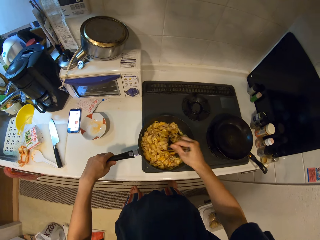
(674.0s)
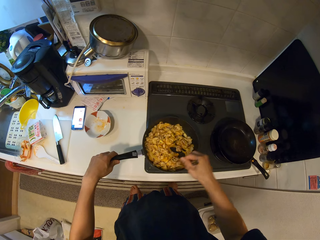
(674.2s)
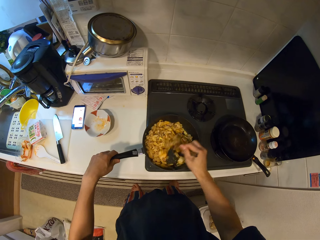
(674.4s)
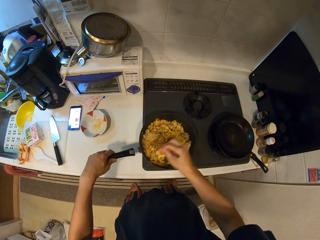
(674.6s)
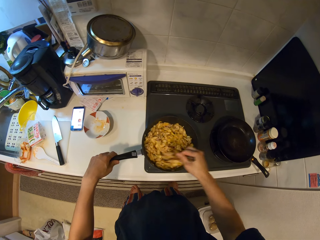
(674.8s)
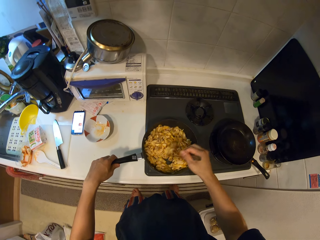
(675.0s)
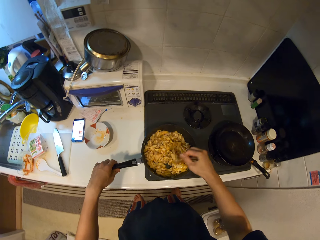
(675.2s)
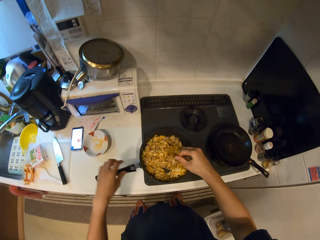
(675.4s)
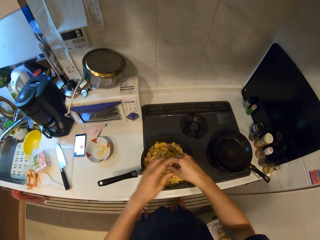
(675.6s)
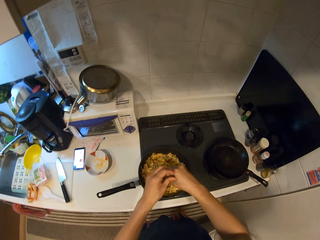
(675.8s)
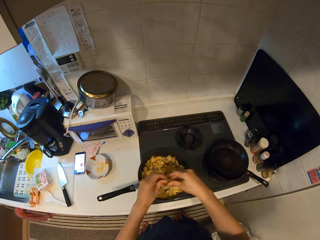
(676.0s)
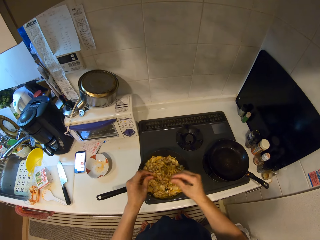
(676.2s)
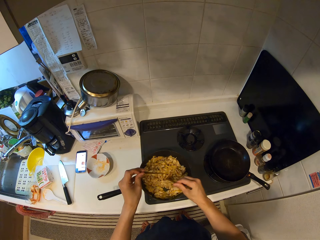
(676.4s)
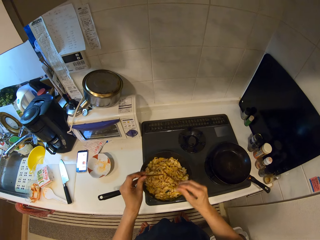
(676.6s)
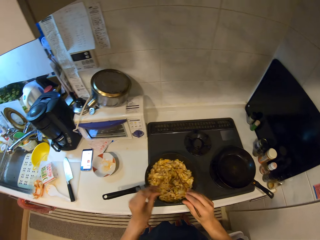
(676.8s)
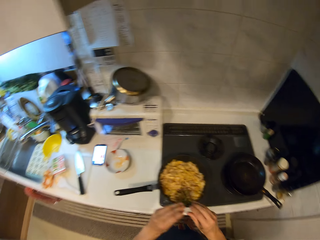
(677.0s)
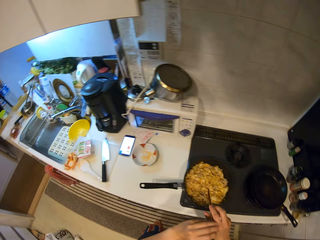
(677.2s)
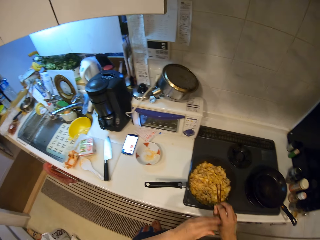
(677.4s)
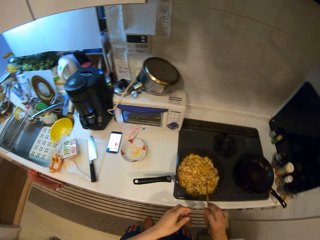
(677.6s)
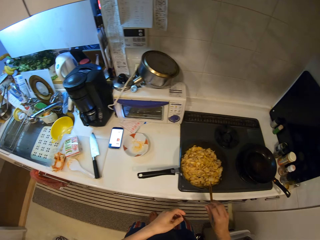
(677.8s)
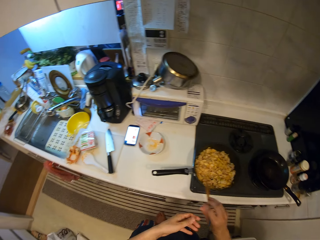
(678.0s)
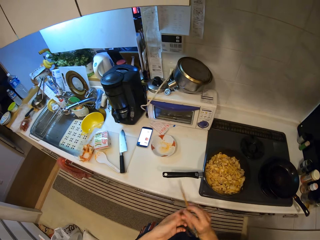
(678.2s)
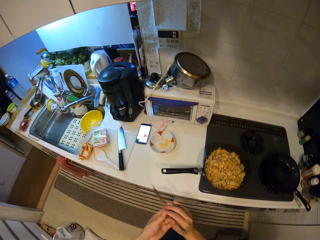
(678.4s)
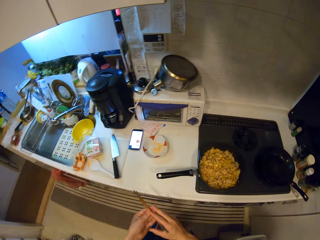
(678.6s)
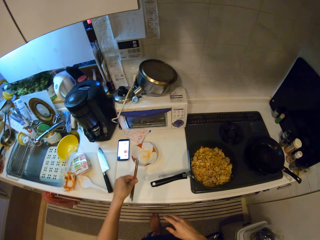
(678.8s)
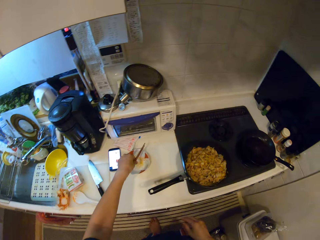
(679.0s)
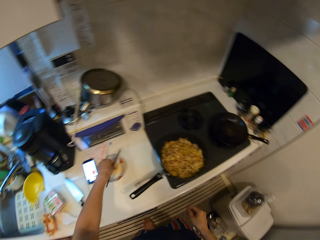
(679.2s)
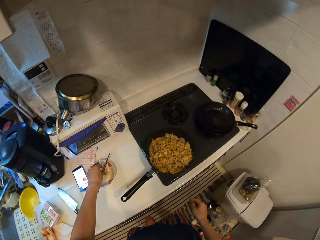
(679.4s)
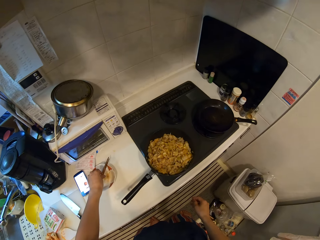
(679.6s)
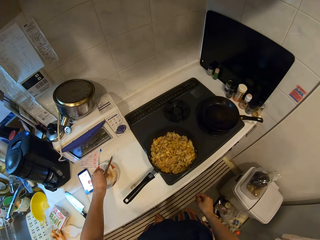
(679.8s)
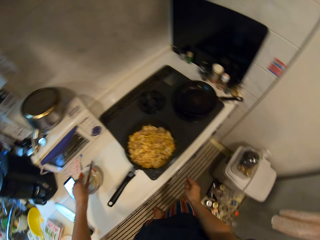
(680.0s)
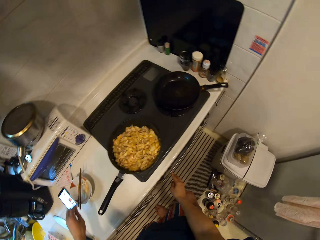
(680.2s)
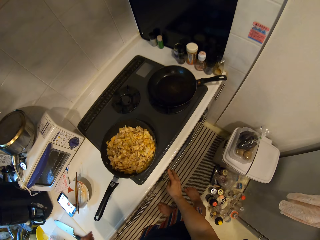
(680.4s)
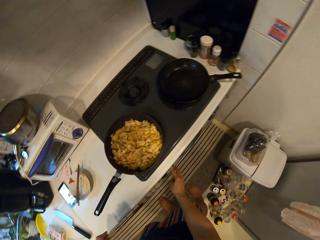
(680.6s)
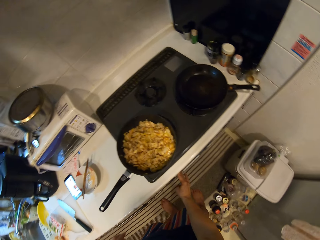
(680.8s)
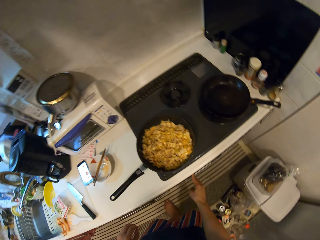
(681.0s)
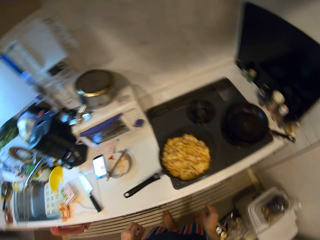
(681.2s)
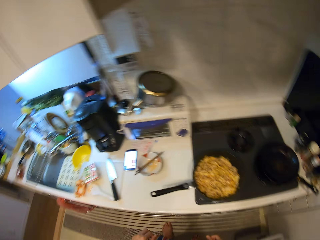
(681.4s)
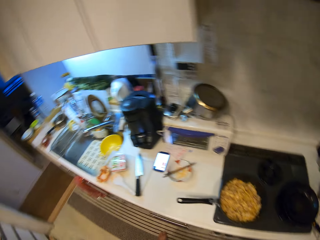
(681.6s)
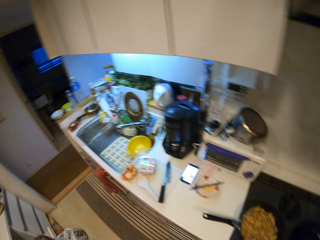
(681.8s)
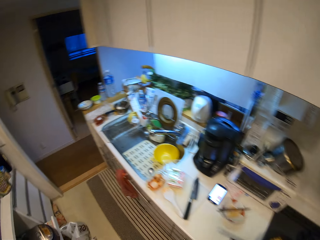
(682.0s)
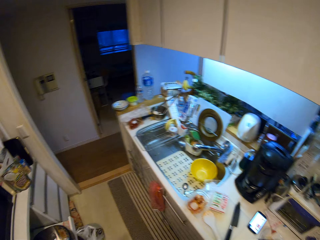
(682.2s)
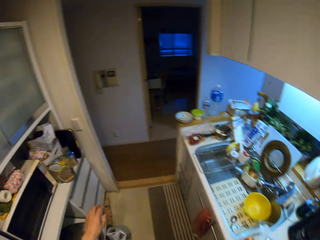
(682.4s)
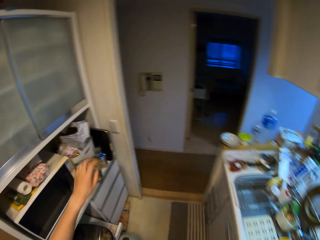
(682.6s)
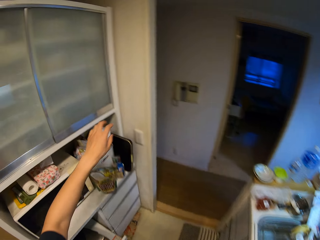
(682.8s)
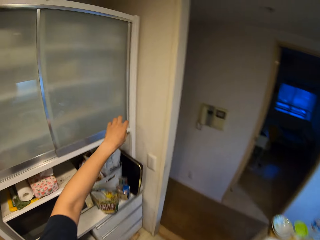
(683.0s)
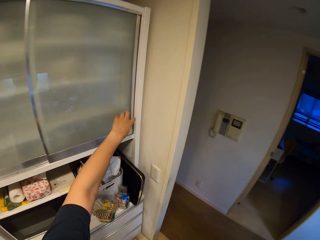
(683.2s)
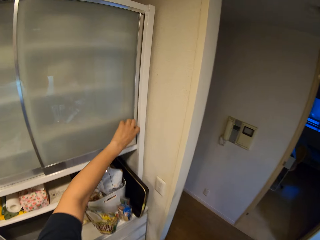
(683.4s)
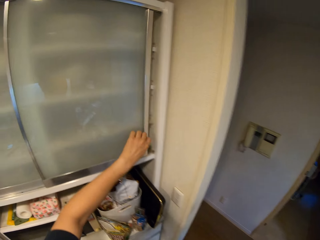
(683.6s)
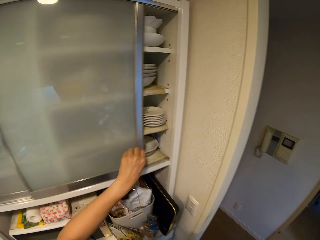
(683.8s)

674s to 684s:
The camera wearer holds chopsticks separately. She adjusts the chopsticks on her hands. She removes food from the chopstick with a chopstick. She holds the chopsticks. She looks around a kitchen. She hits the edge of the pan with the chopsticks. She walks around the kitchen. She puts the chopsticks on top of the bowl or plate. She adjusts heat on a gas cooker. She walks around the kitchen.

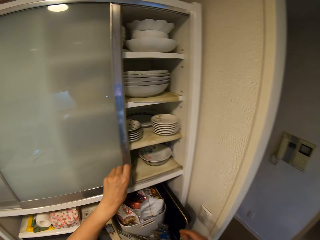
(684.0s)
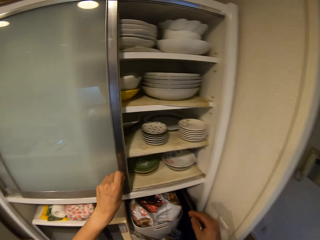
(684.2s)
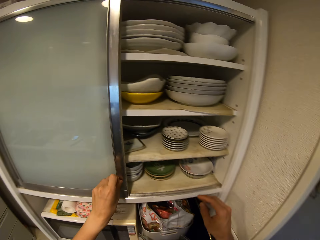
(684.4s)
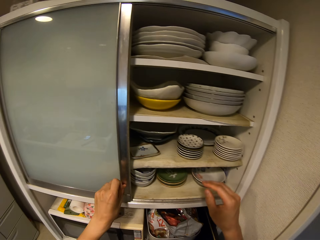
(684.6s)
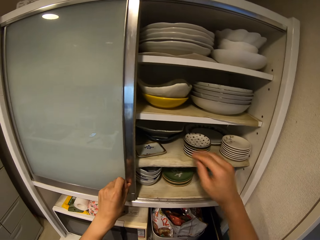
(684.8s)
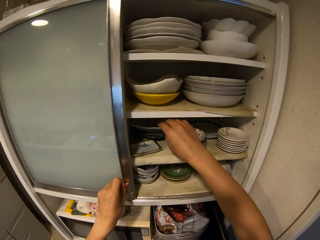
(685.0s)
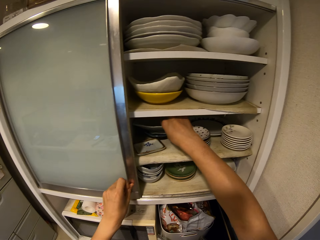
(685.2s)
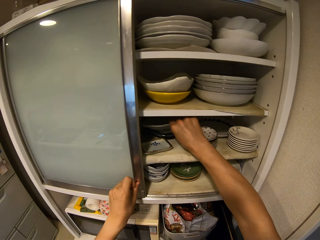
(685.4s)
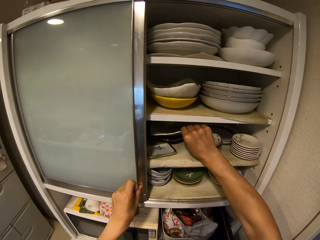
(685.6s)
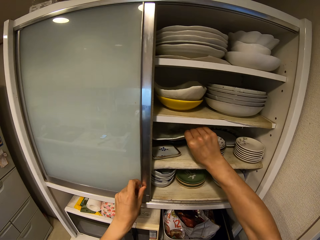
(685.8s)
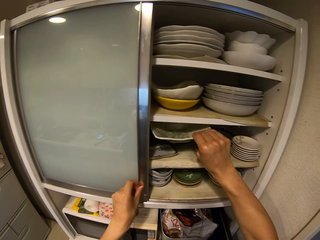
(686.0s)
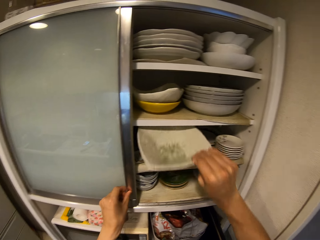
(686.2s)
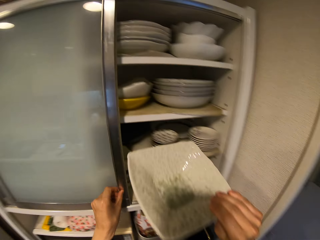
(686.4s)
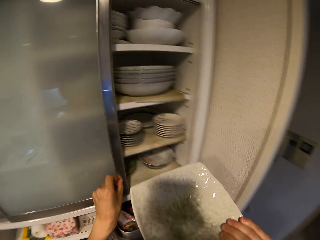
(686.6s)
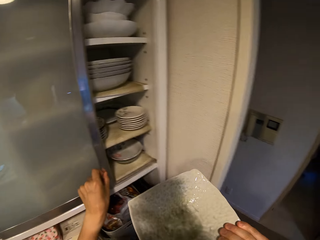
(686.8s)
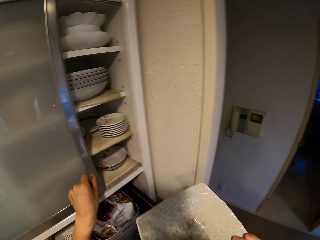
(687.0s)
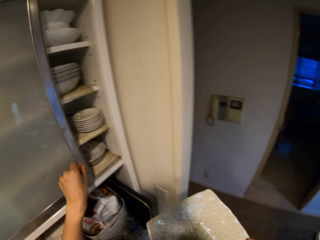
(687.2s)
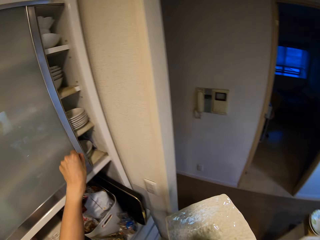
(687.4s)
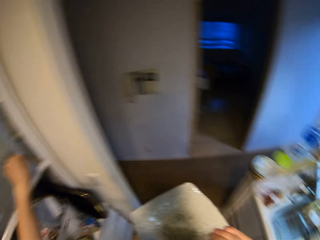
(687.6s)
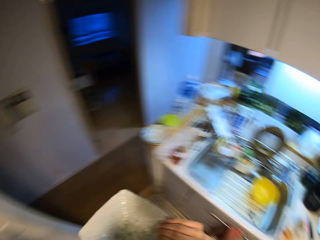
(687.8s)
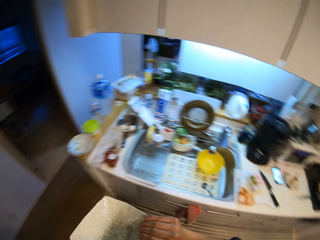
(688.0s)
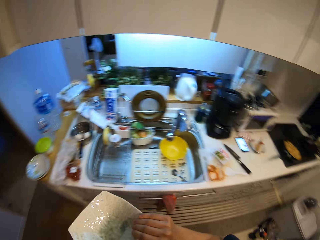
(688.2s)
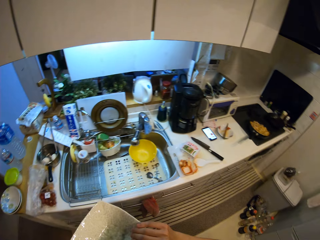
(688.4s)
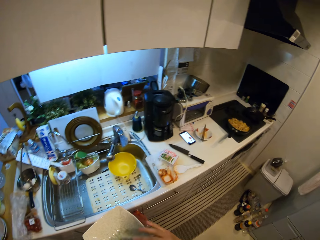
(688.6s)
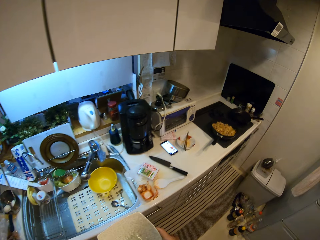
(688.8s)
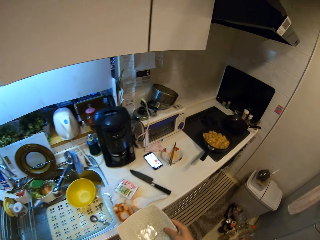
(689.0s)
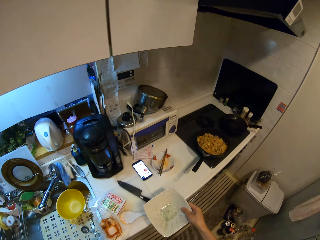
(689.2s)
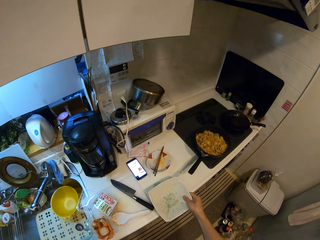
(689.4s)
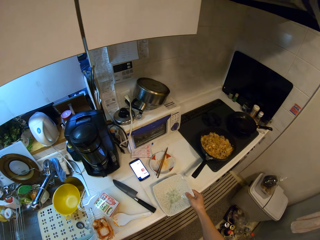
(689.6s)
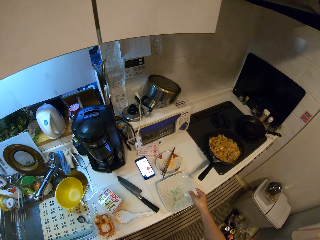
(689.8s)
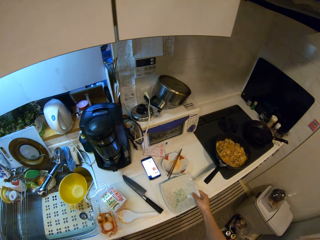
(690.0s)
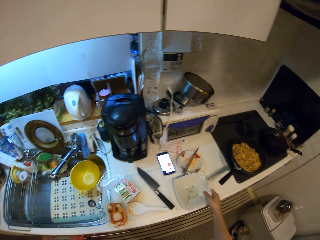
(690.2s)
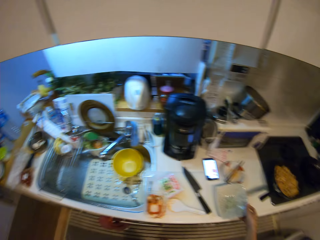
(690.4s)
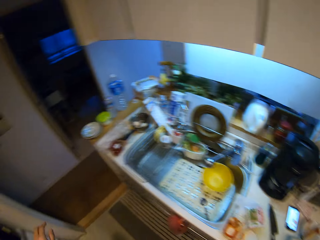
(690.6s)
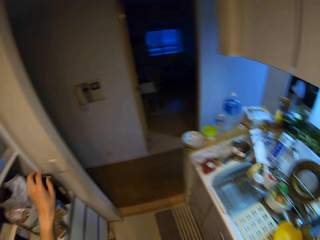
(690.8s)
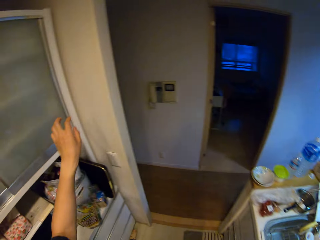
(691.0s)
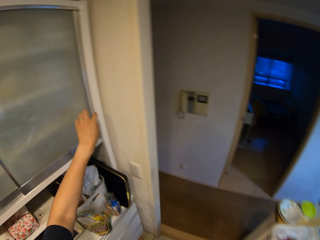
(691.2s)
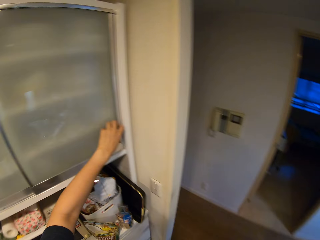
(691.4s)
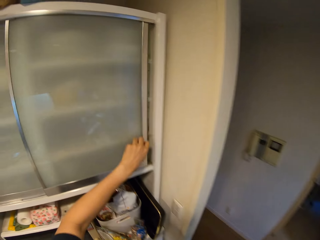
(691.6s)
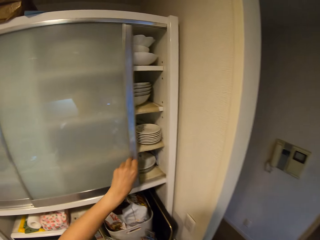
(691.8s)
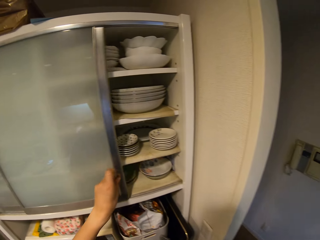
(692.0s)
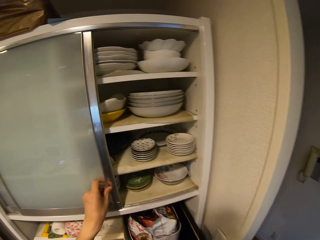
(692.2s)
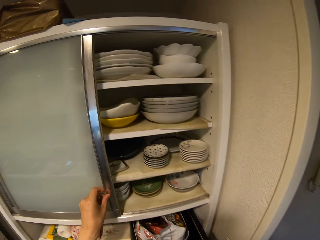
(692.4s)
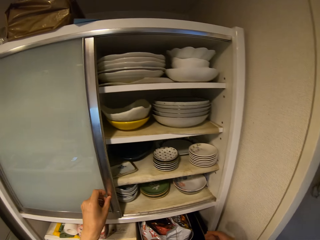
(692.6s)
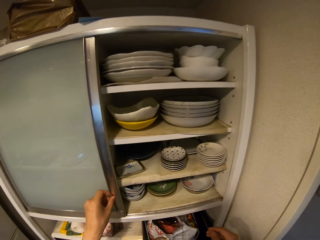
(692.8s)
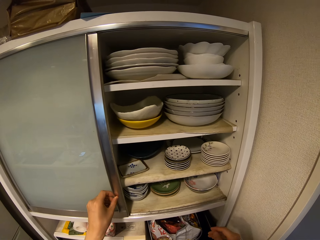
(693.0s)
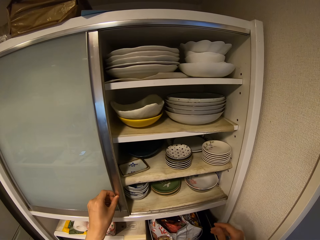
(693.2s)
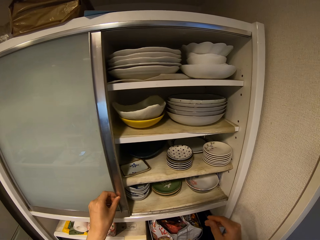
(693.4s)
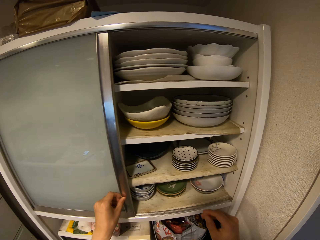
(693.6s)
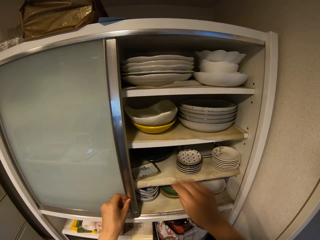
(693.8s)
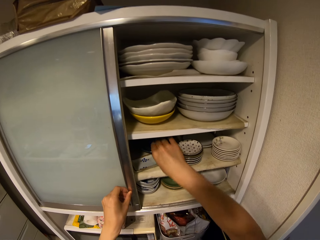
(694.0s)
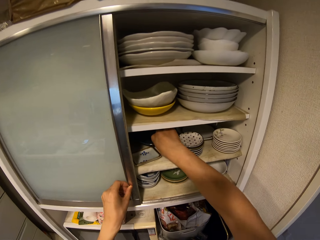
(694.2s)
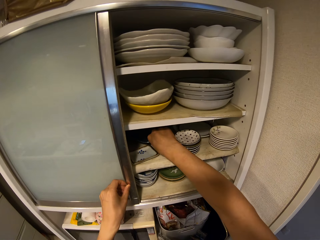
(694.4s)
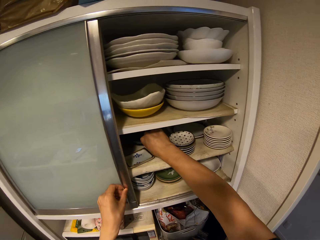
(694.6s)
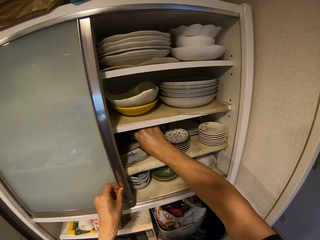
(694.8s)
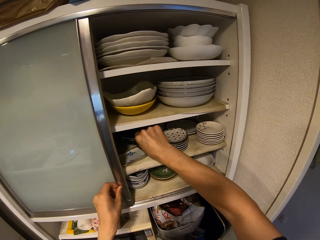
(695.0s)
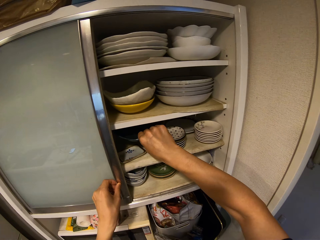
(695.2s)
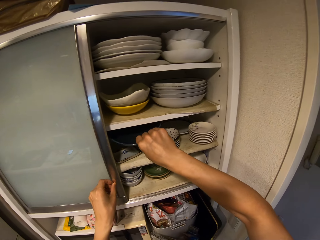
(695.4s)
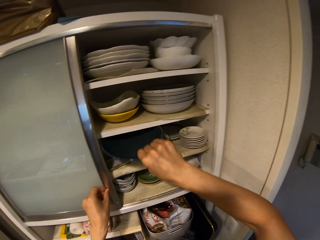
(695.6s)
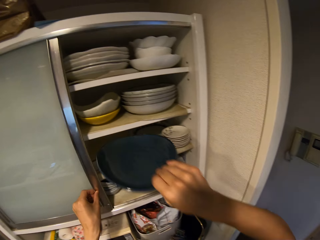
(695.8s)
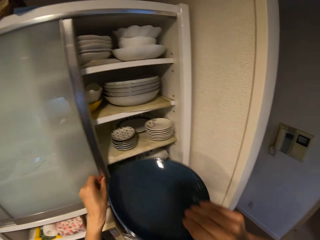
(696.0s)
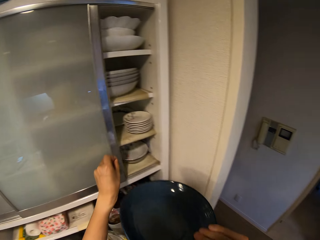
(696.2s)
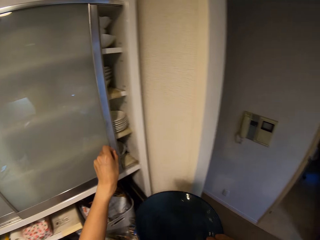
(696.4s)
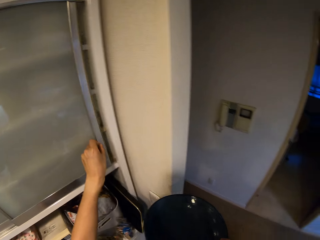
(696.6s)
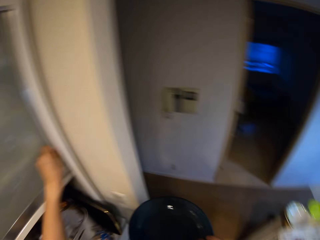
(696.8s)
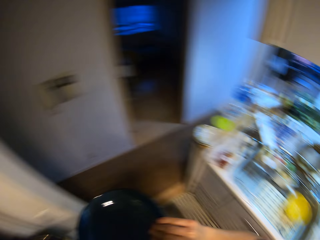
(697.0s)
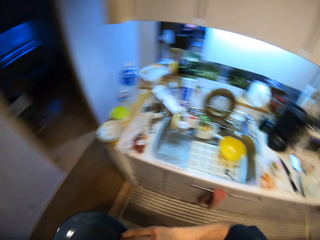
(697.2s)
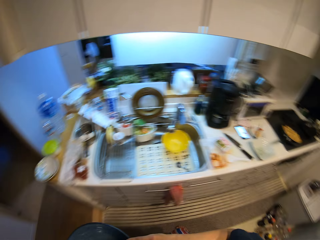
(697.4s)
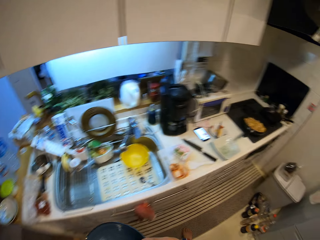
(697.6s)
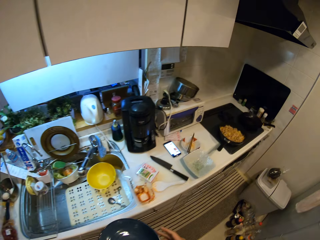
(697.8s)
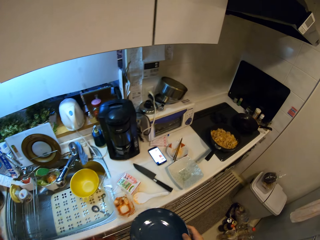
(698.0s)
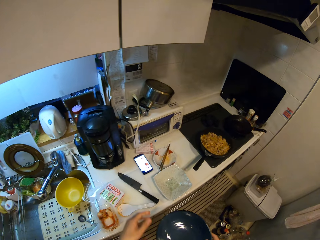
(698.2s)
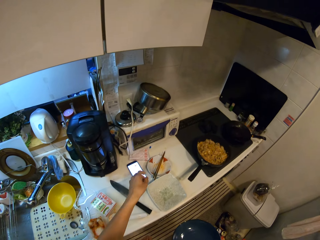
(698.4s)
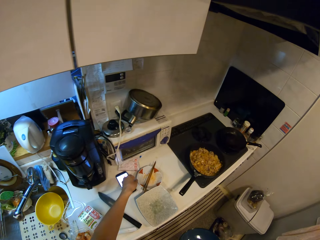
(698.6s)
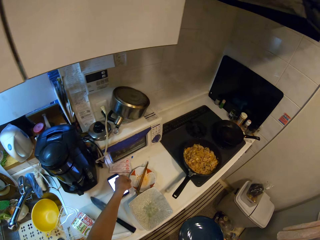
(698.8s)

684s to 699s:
The camera wearer slides the cupboard door. They take a plate from the cupboard. They slide the cupboard door. They walk around a kitchen. They put the plate on the counter. They walk around the kitchen. They slide the cupboard door. They look around the cupboard. They take a plate from the cupboard. They slide the cupboard door. They walk around the kitchen.
